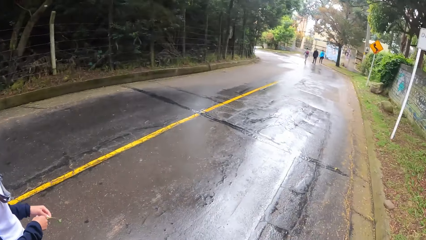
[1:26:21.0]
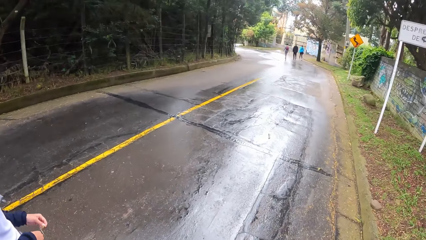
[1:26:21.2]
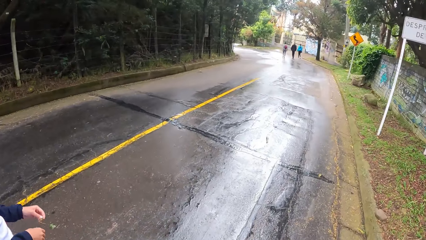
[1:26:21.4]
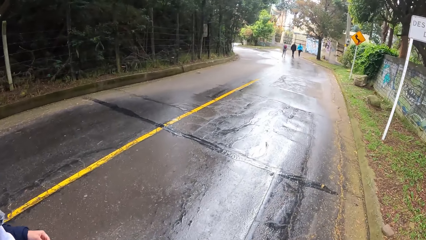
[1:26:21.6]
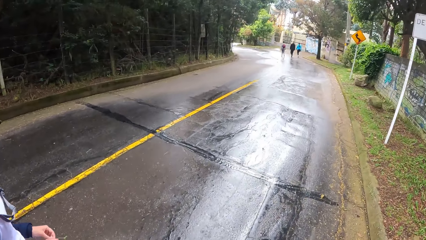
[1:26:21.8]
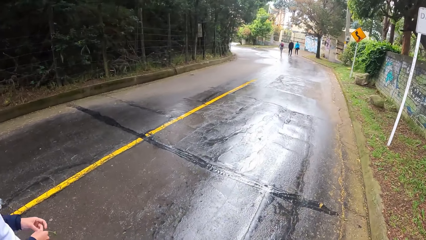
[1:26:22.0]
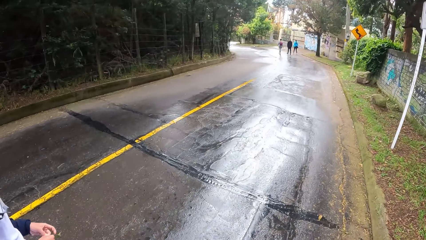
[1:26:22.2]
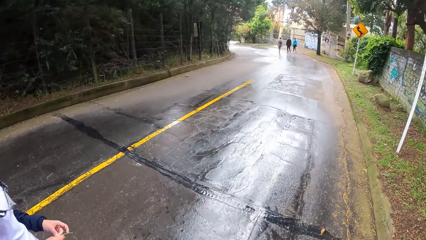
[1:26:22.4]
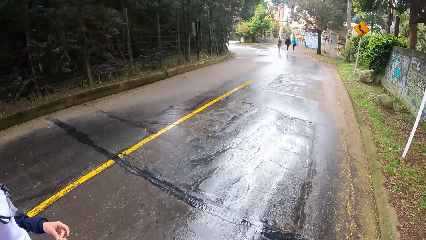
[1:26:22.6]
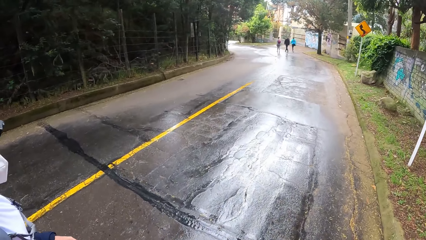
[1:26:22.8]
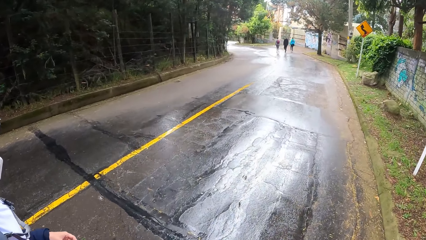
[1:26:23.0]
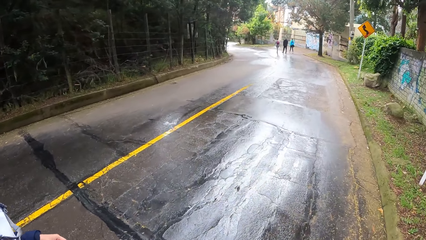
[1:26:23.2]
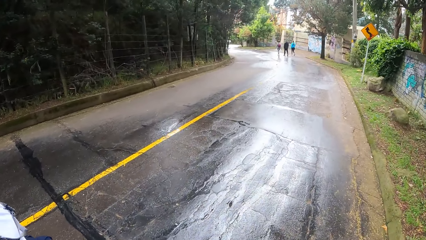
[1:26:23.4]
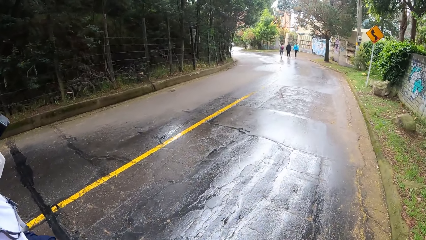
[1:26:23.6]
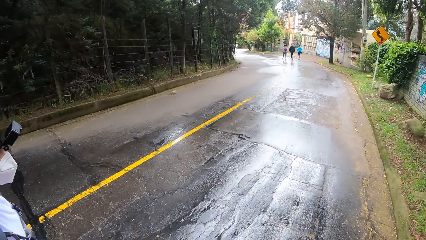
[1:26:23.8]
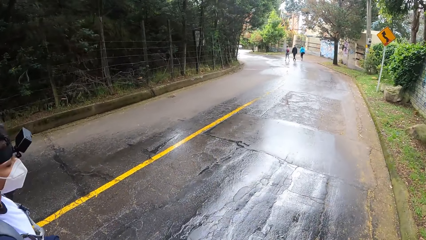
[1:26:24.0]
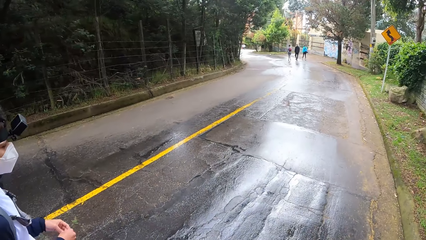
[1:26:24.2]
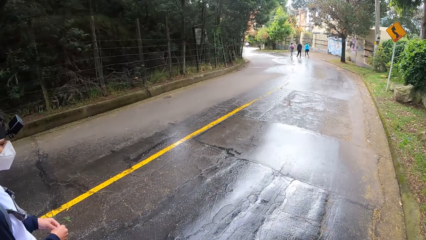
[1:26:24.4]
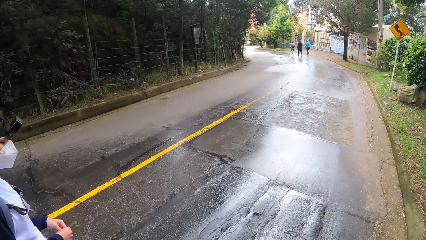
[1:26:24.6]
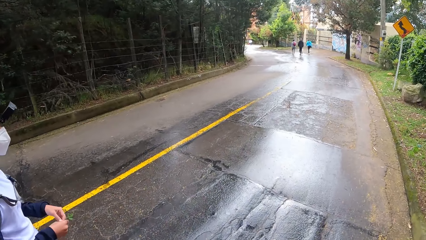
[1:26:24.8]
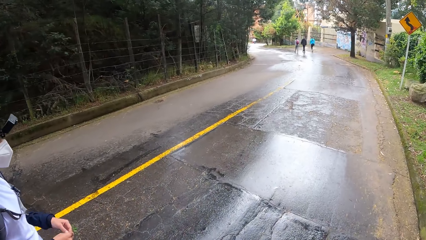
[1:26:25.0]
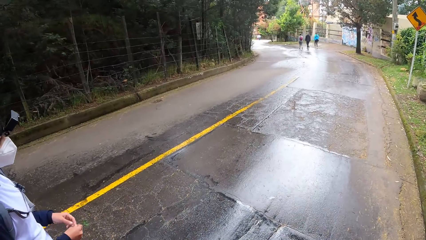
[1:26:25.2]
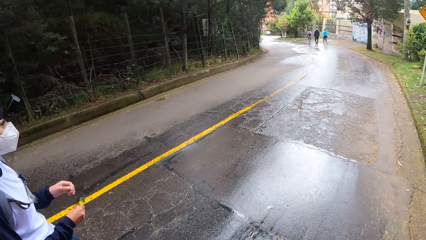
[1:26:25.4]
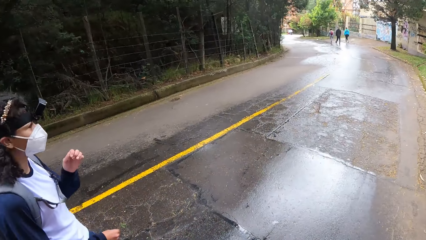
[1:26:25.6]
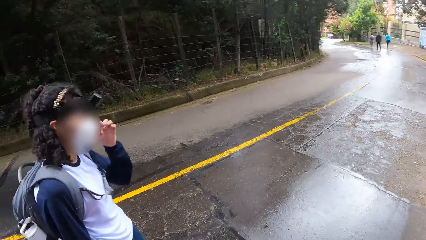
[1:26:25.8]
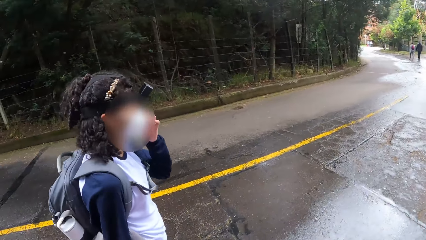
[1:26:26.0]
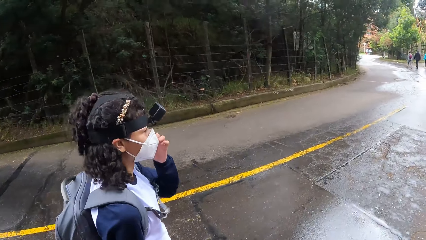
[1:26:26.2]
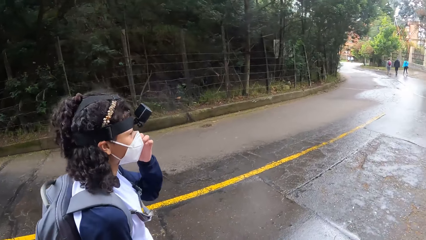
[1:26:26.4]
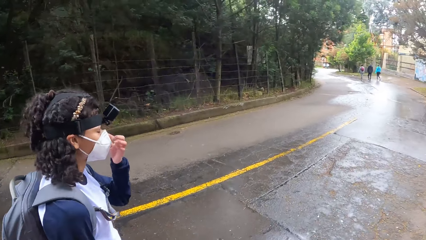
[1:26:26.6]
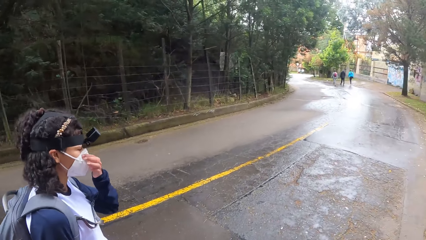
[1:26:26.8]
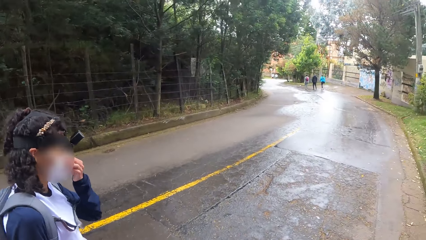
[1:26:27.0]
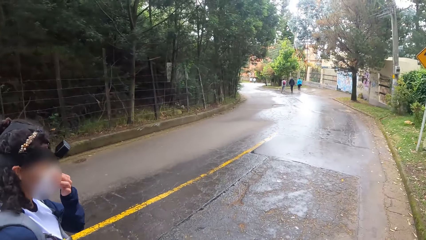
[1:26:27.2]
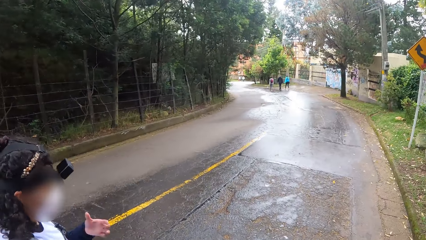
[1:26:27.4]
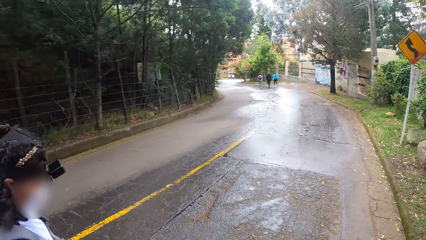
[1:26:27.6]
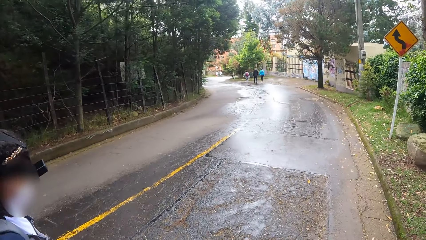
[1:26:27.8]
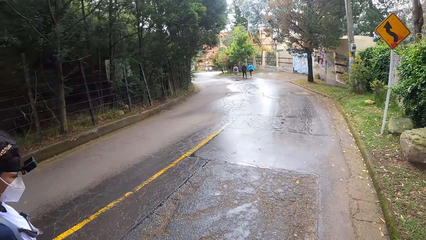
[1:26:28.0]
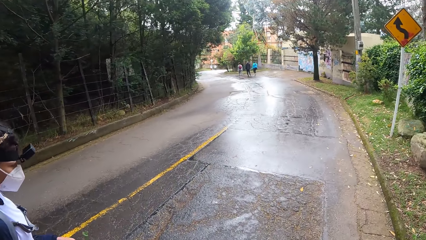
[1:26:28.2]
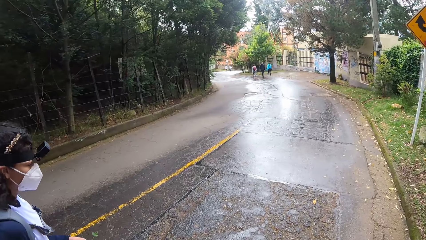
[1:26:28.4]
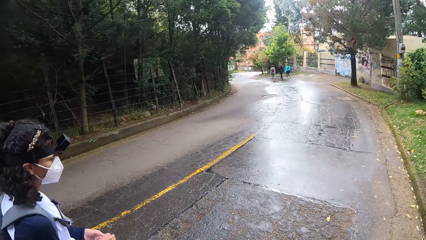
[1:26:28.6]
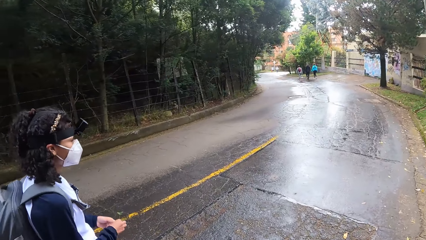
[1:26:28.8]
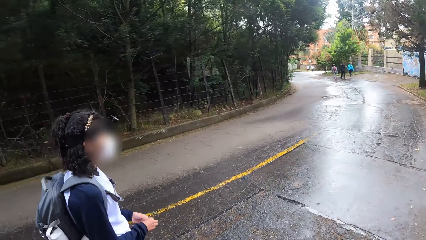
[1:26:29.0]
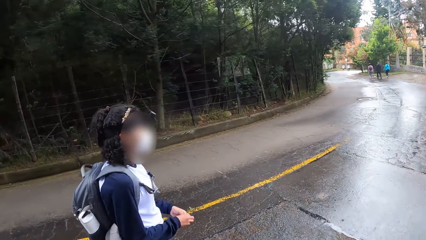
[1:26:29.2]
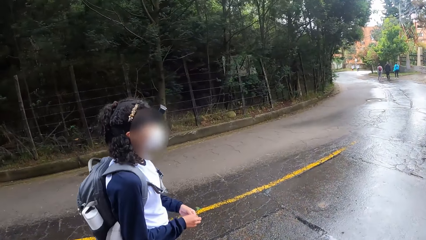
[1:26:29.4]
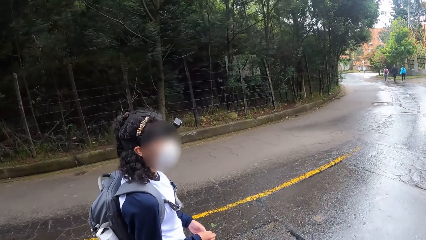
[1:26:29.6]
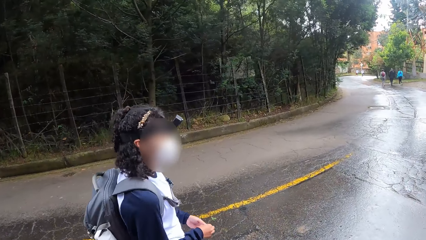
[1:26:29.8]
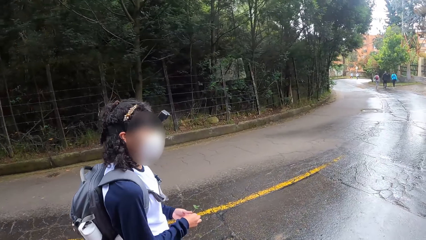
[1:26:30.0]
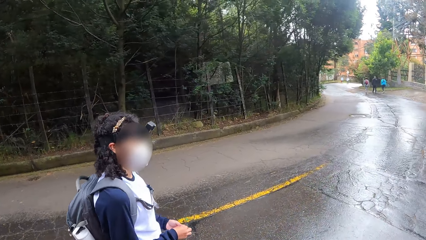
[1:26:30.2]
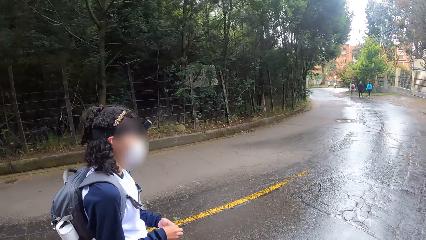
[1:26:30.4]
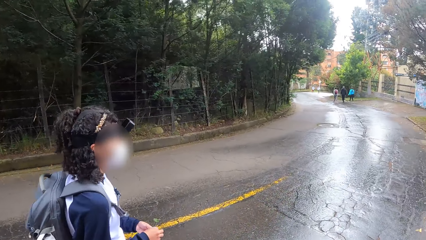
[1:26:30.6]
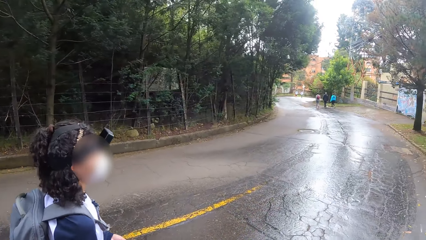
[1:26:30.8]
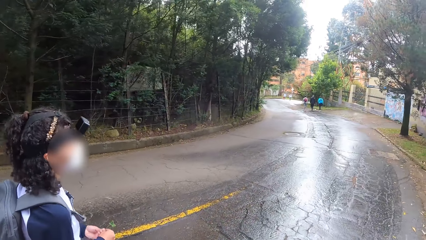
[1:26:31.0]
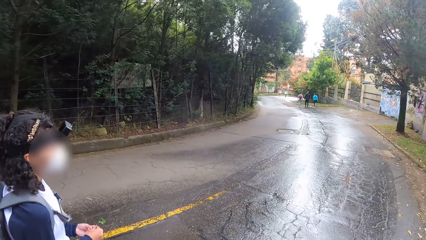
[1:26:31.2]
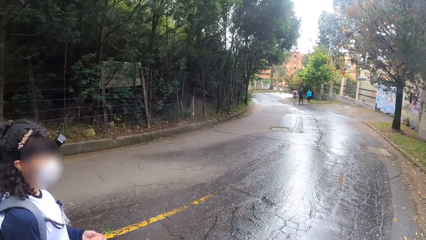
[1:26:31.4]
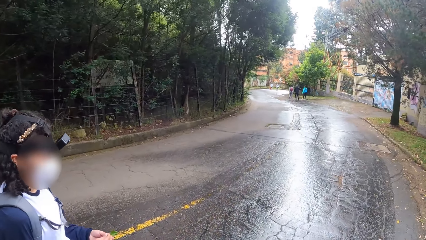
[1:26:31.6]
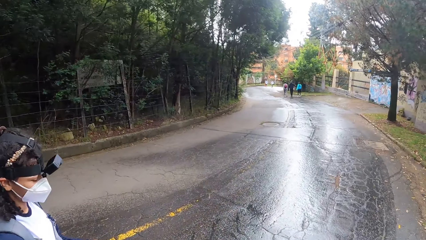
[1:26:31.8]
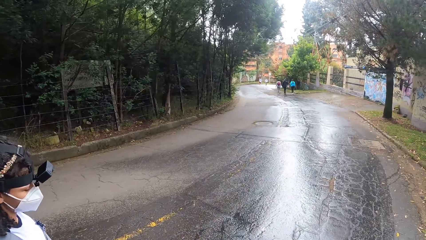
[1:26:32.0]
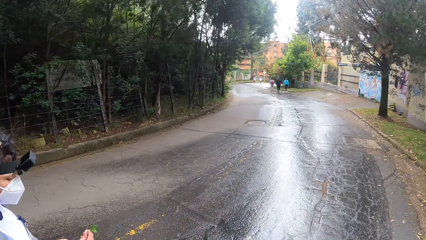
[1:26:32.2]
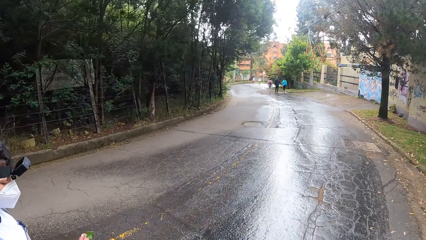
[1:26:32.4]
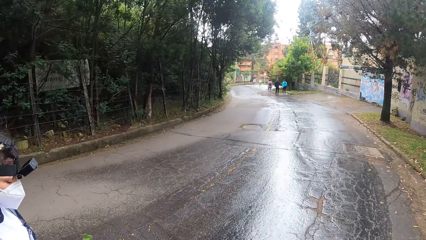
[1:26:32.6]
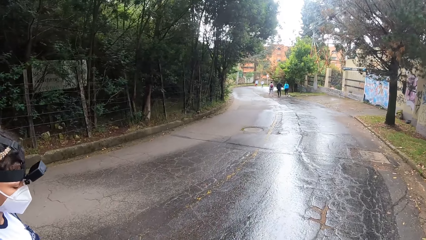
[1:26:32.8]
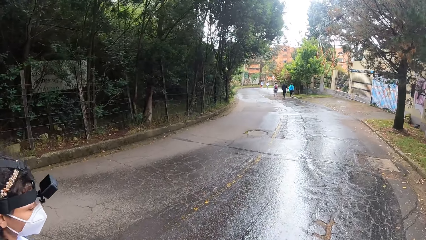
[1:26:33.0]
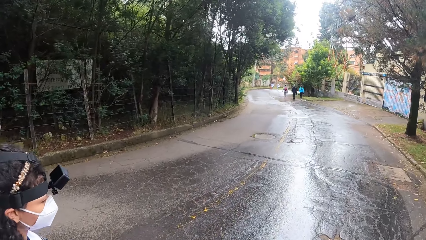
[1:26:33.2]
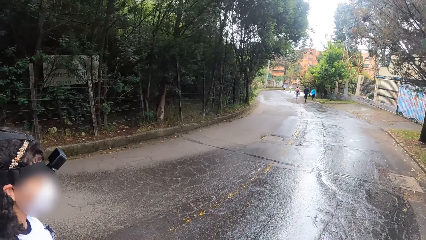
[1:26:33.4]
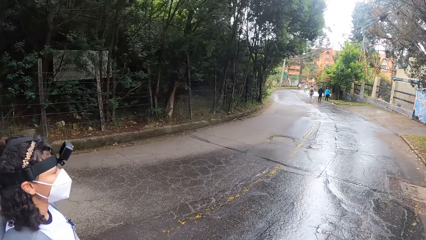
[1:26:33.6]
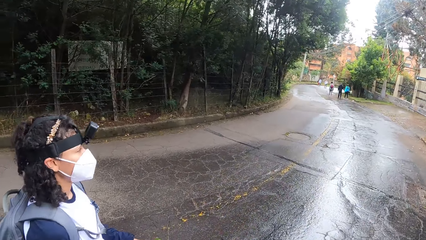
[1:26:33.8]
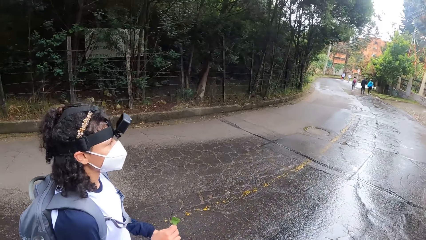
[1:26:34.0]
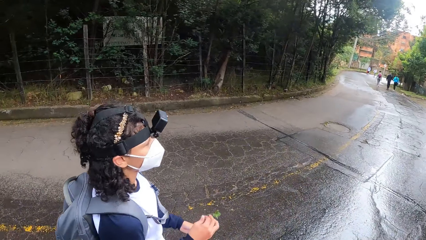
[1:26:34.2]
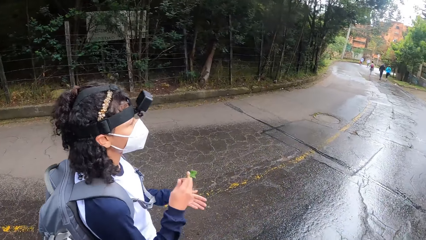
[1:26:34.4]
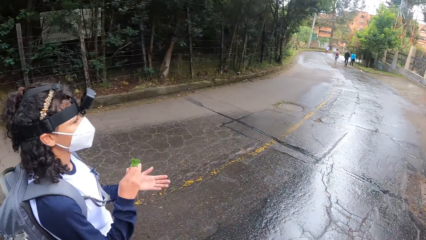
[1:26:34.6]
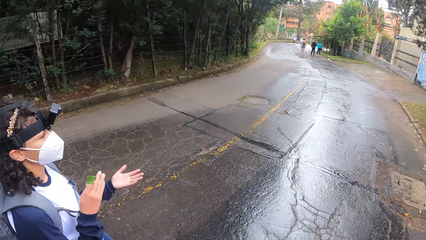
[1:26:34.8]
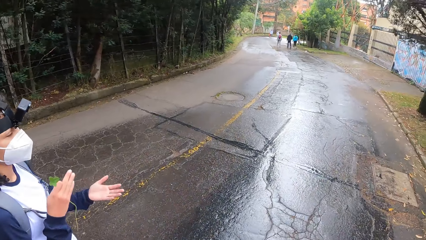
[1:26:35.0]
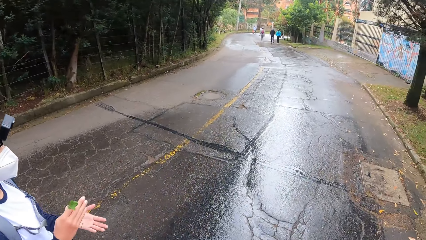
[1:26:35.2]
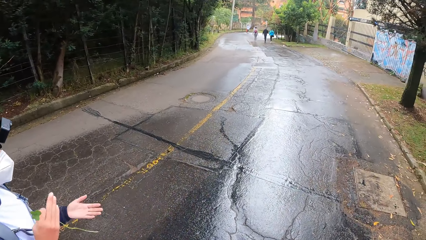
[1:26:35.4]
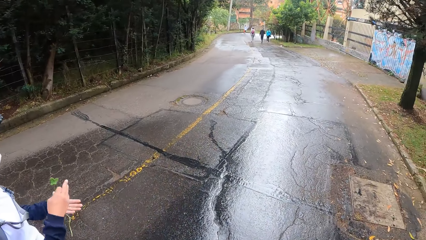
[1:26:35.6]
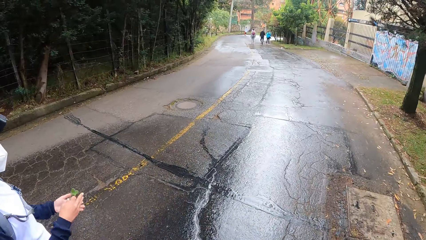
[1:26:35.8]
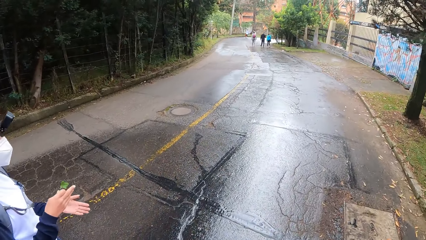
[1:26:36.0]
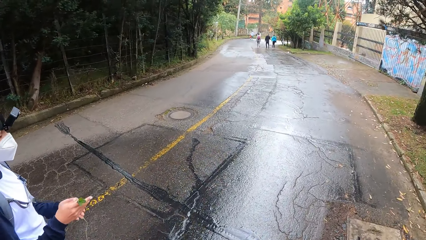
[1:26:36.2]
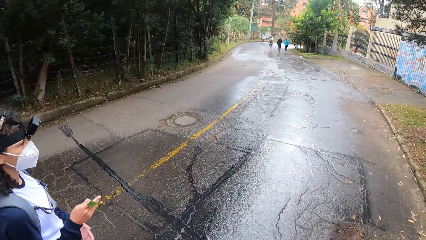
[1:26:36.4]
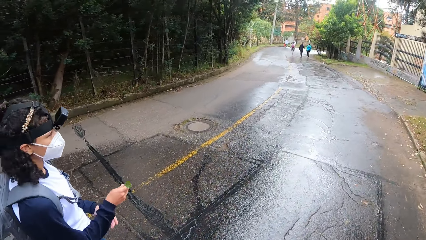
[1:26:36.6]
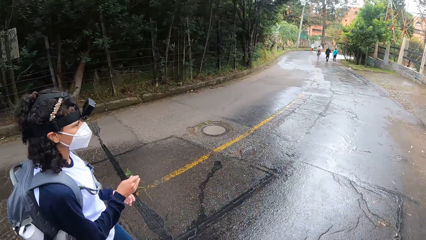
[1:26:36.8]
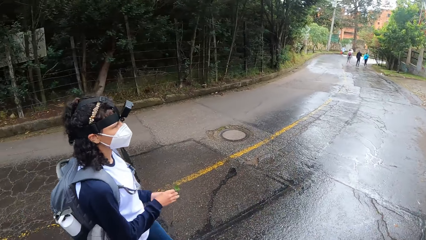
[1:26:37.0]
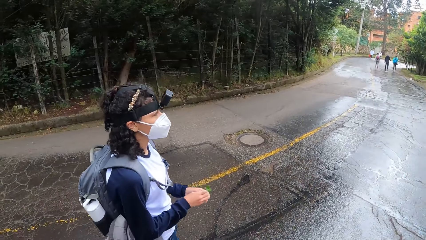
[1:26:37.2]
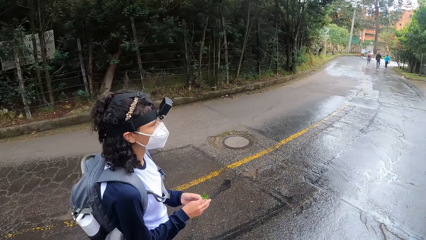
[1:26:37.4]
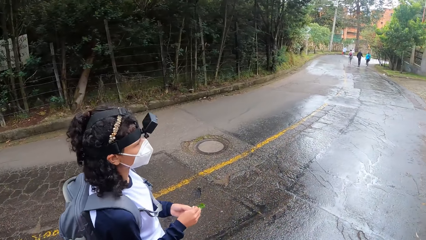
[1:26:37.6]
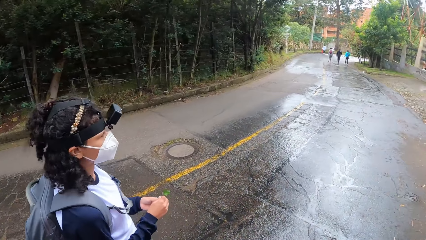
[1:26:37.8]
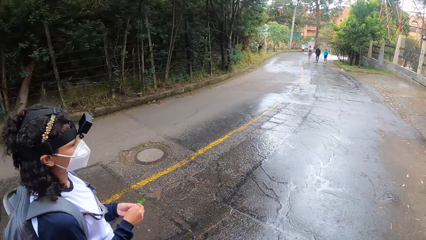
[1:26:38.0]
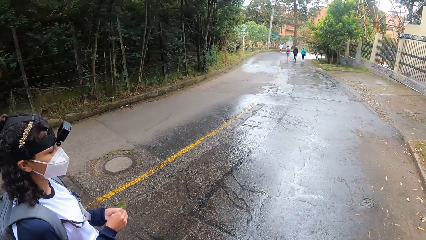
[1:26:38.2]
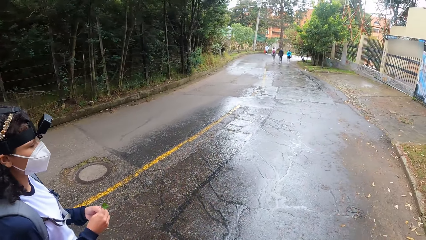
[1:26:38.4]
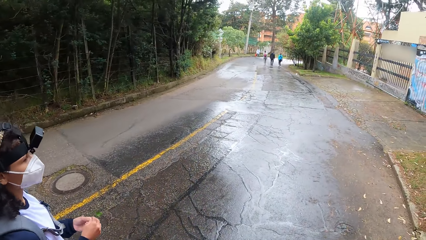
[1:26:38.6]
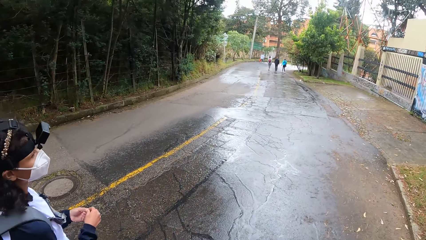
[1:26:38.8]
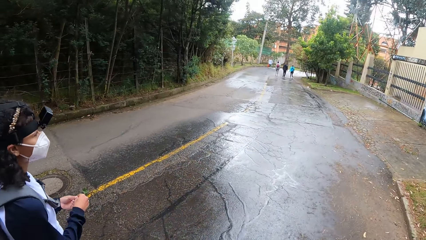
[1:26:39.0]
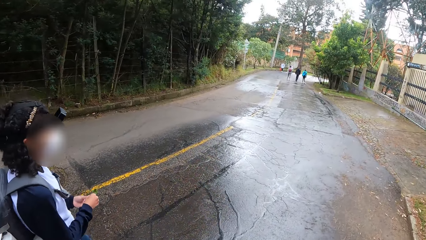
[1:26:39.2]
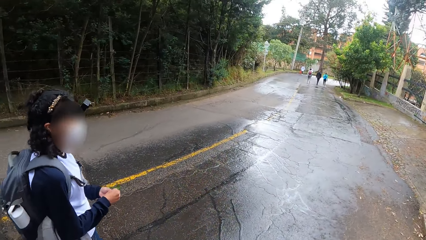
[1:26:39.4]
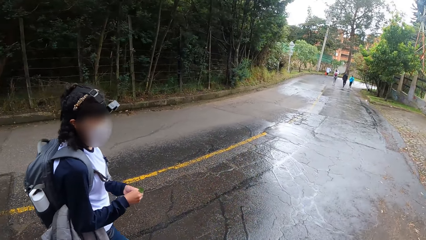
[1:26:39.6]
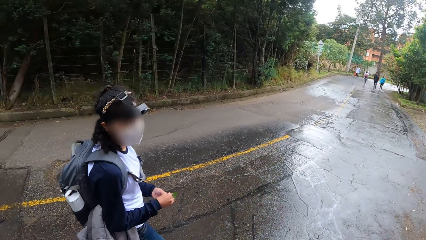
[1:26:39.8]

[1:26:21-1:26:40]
The woman touches a nose mask with her left hand. The camera wearer walks on the road. The woman holds the leaf with both hands. The woman makes hand gestures with both hands. The camera wearer interacts with the woman. The woman holds the leaf with both hands.
